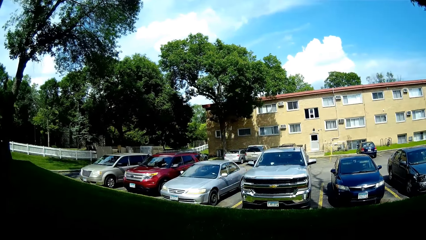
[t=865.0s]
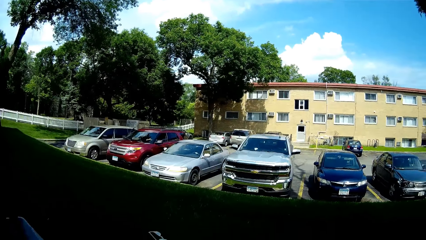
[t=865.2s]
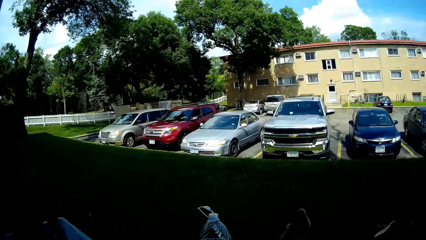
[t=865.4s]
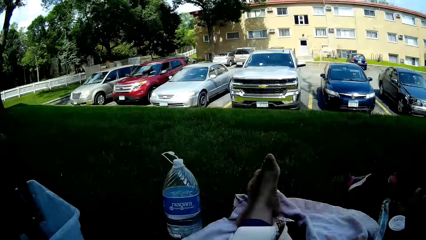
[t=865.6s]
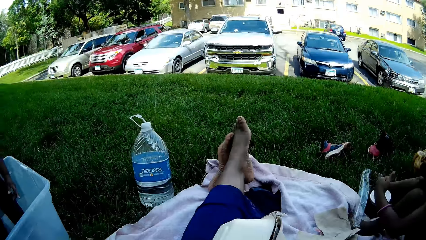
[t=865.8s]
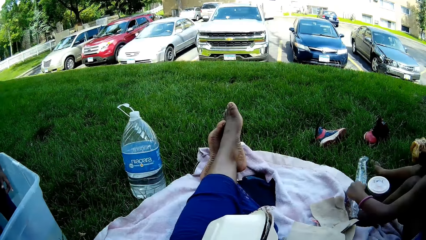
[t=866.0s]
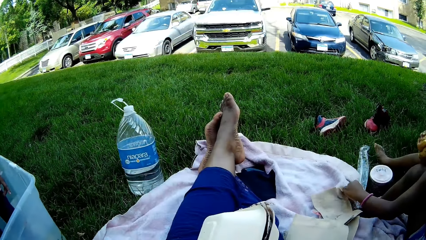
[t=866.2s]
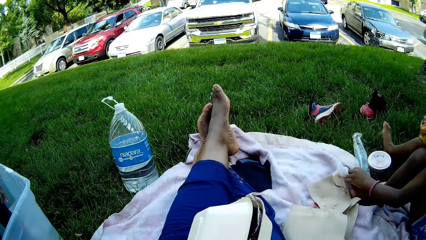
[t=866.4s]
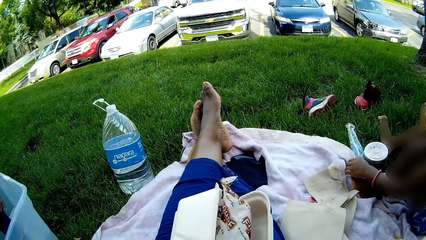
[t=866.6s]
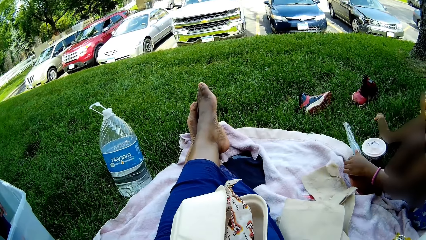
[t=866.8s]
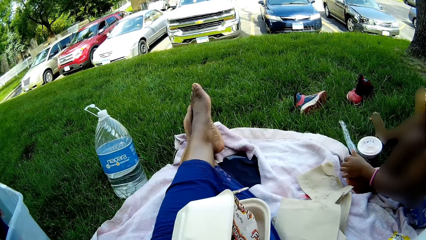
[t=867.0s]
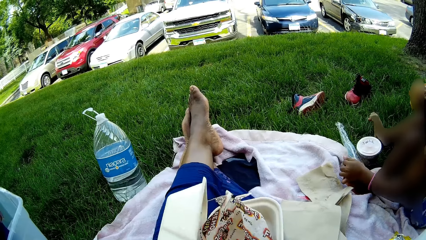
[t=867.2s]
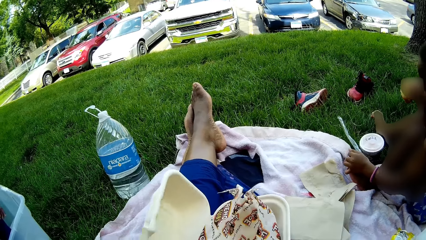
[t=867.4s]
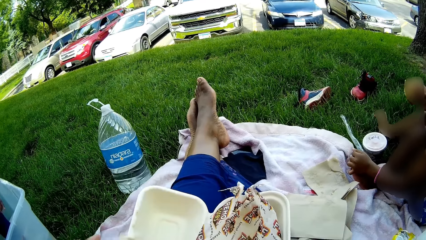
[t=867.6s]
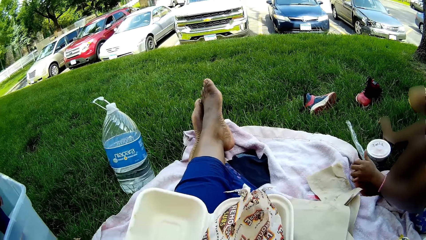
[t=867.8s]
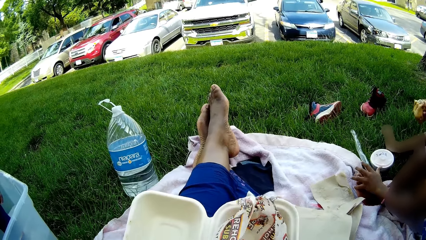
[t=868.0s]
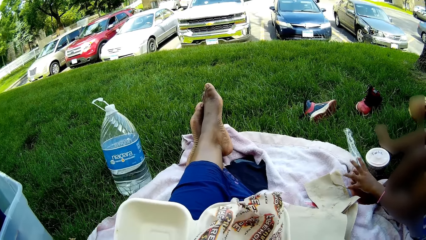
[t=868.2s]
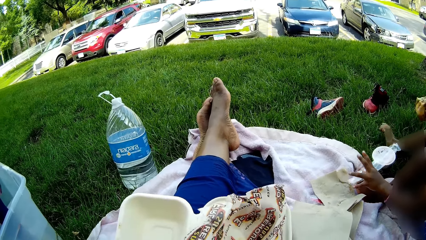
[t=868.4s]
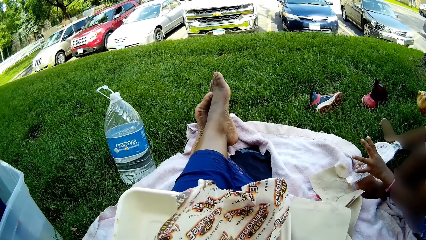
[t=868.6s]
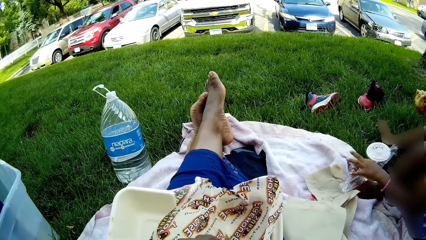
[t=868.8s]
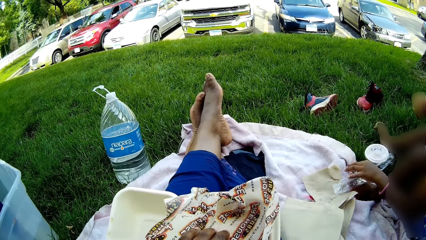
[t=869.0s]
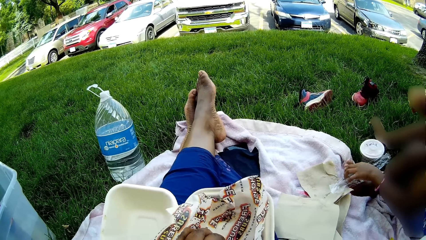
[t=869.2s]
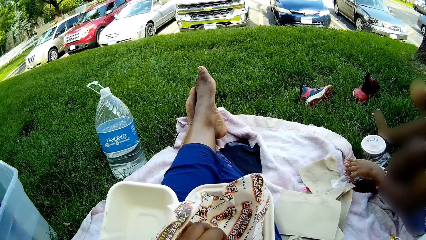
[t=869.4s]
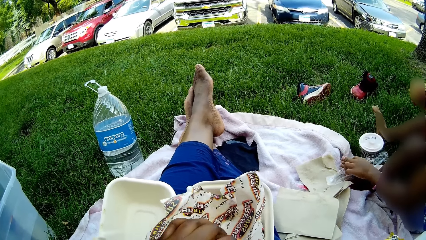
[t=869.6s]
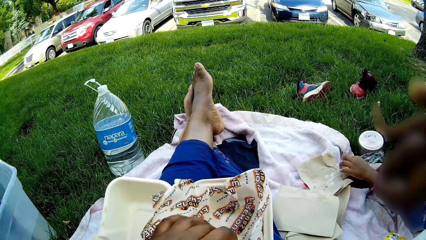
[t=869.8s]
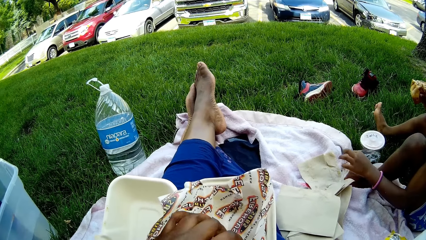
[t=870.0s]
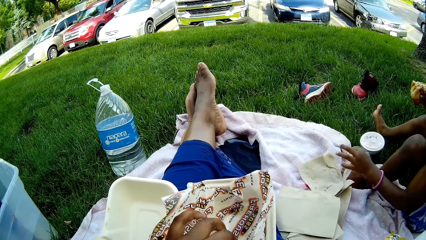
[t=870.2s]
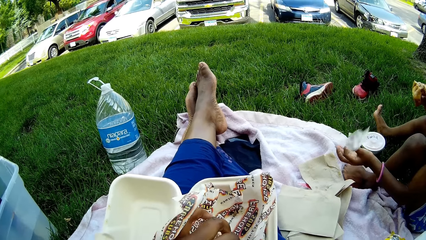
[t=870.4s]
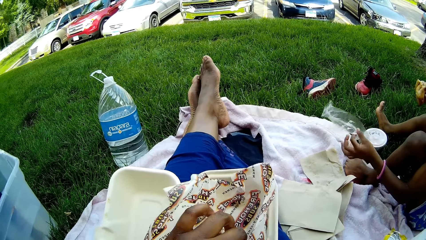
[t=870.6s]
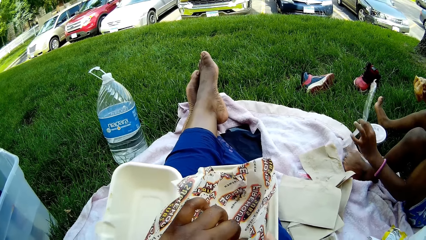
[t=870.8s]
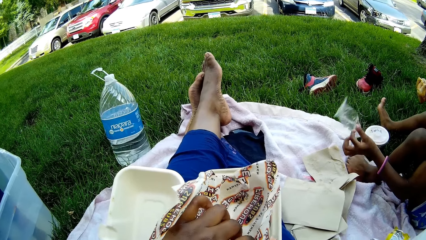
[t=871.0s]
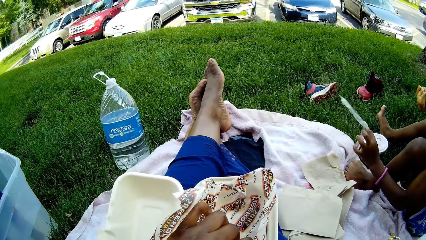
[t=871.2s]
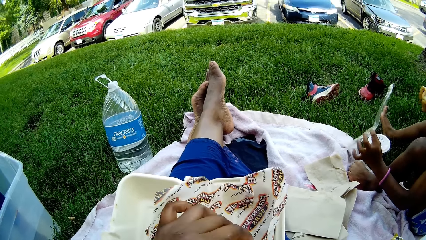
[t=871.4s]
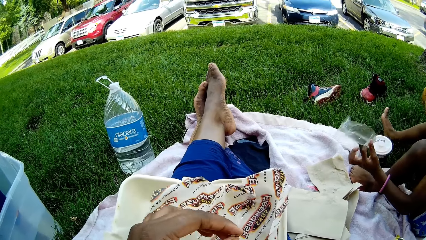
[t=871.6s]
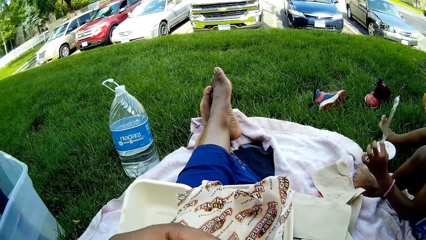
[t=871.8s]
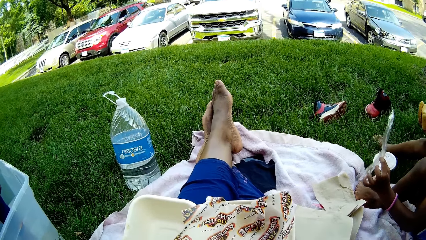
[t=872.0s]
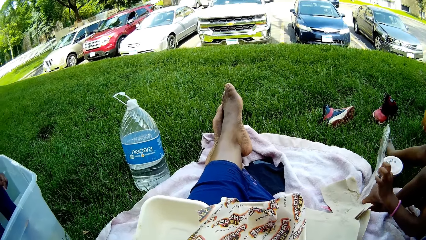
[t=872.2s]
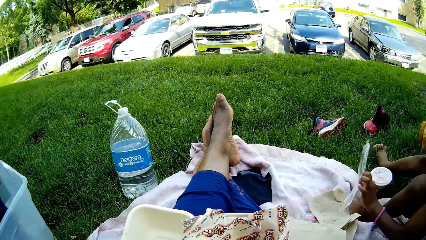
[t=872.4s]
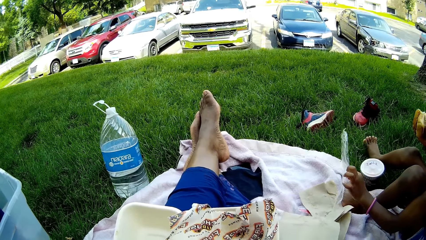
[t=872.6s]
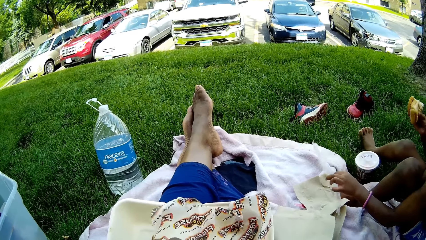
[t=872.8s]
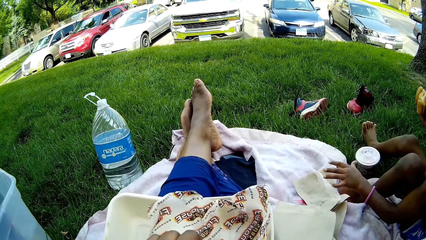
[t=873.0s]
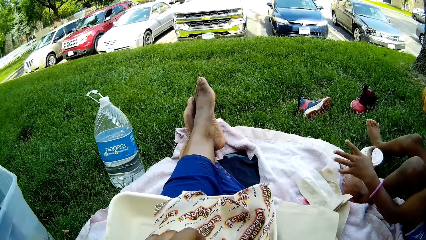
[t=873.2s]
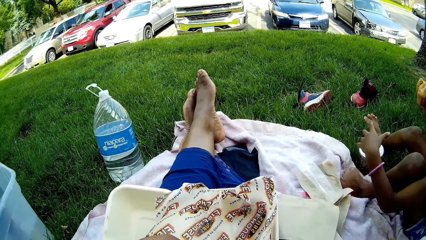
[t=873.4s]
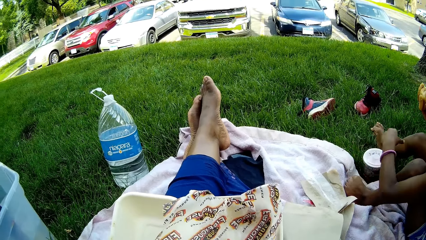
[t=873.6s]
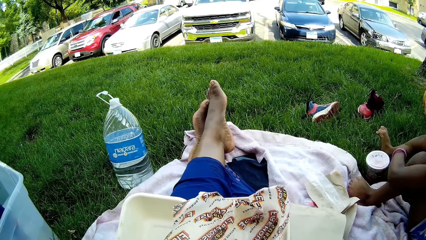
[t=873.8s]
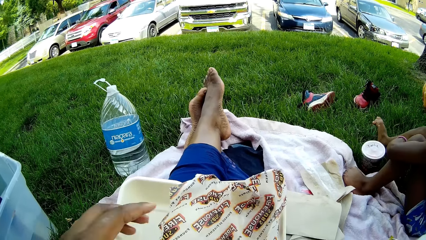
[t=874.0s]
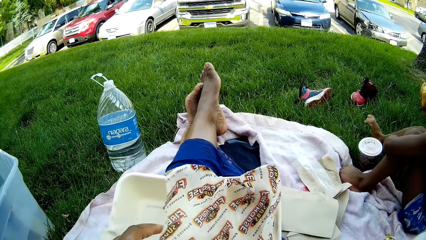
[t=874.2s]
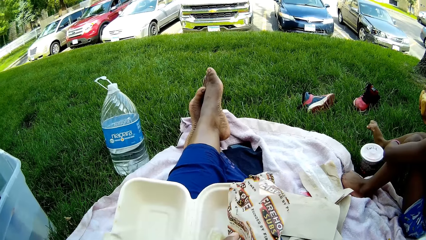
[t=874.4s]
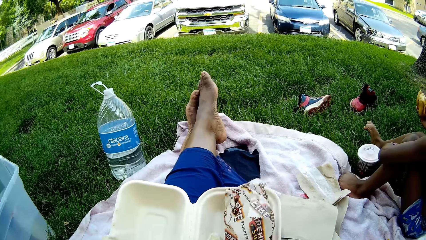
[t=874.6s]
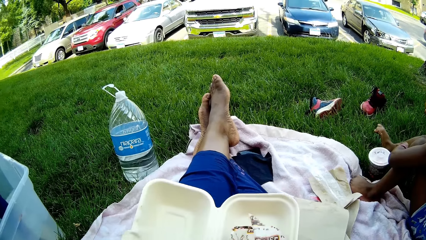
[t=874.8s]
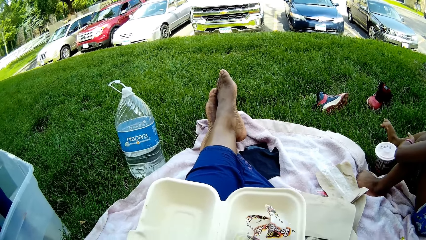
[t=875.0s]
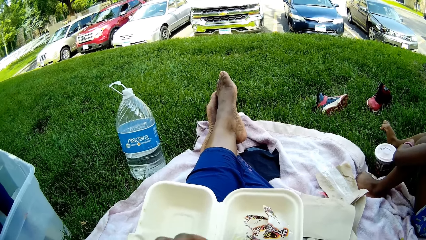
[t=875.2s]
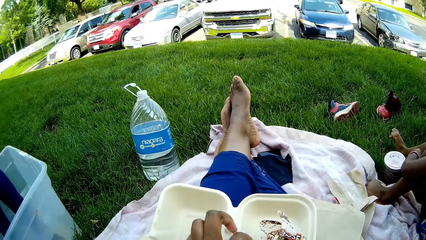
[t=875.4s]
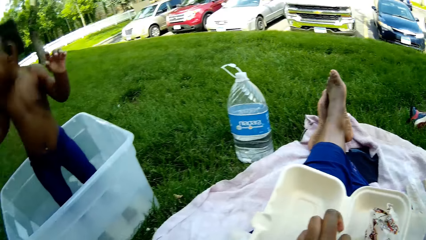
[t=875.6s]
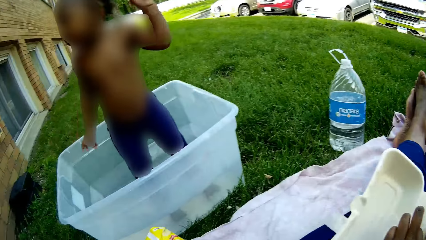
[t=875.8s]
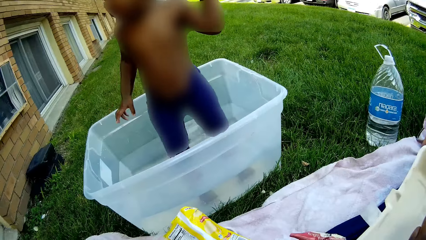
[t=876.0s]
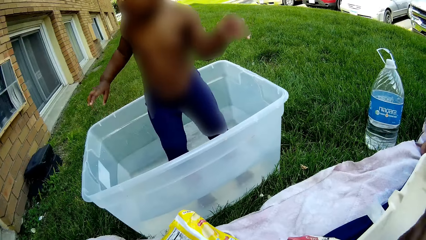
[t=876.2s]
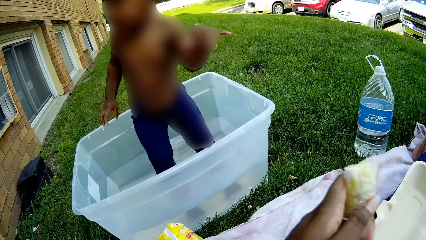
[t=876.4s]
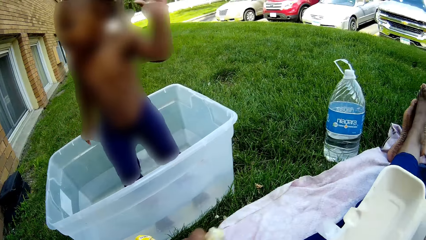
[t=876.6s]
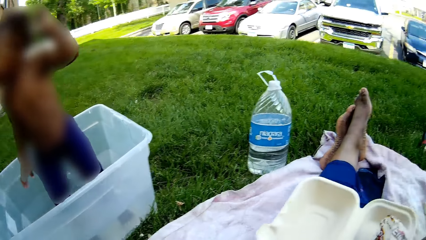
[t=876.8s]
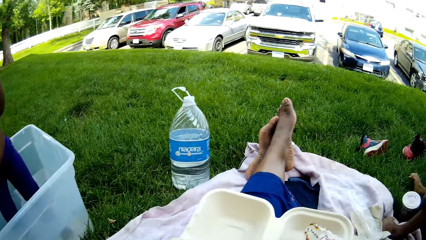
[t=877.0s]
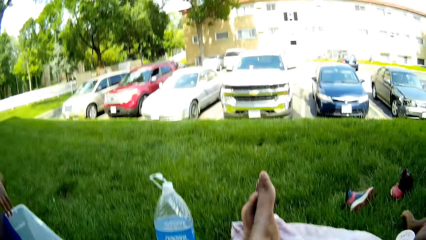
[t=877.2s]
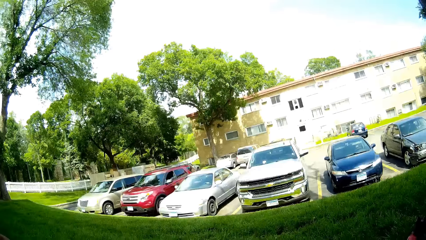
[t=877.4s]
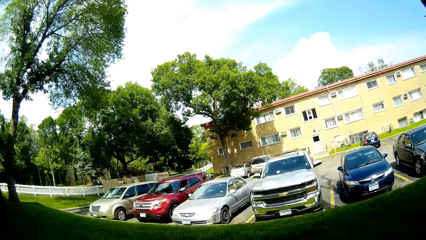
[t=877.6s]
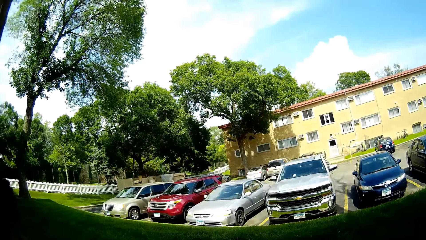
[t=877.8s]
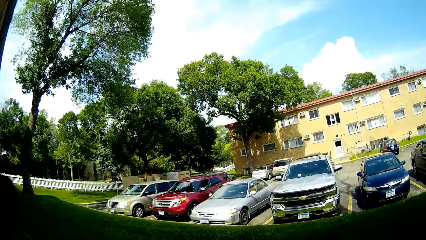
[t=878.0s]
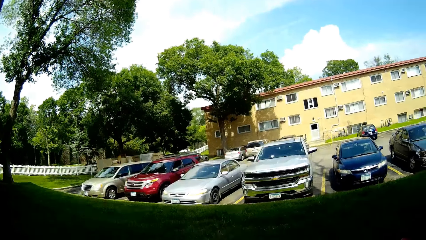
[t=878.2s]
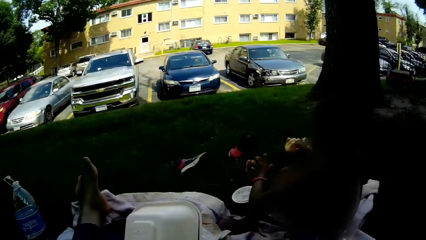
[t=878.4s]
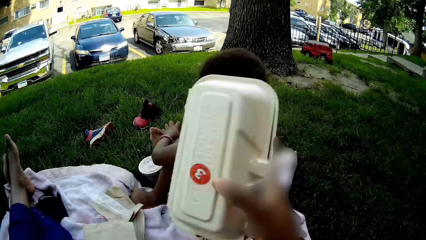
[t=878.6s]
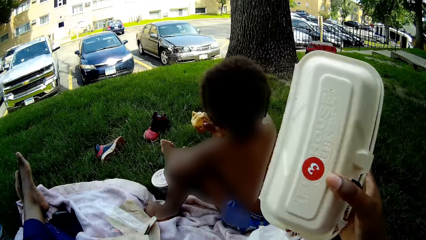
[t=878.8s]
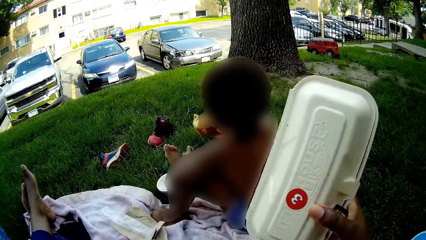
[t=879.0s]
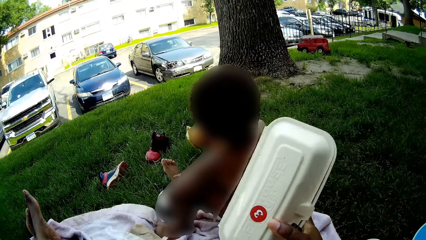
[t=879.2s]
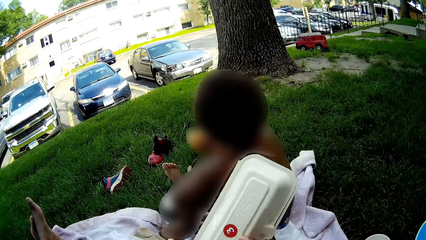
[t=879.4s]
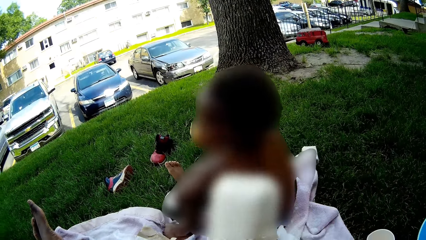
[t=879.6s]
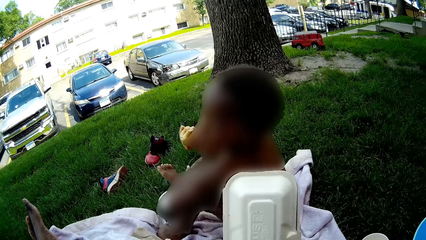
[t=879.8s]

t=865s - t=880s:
The camera wearer opens the compostable pack with both hands. She picks up a burger from the food pack with her left hand. She opens the wrap. She converses with the child. The child plays with the nylon in his left hand, drops the nylon in his left hand and plays with grass with his left hand. The camera wearer crumples the food wrapper with her left hand. She folds the wrap. She stares at a baby. She looks around. Another baby dialogues with the camera wearer.
